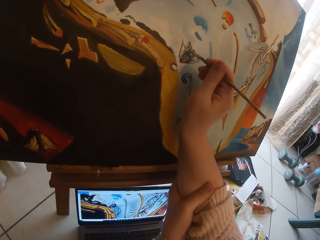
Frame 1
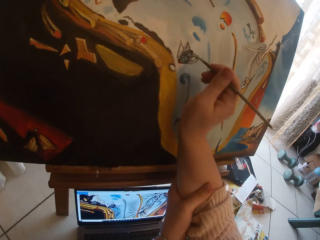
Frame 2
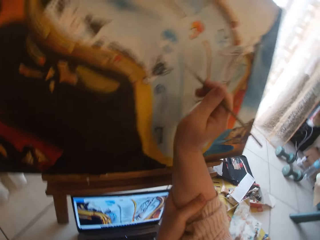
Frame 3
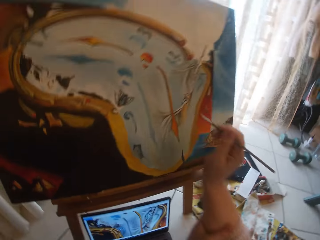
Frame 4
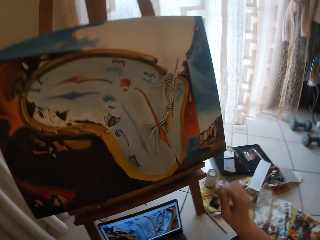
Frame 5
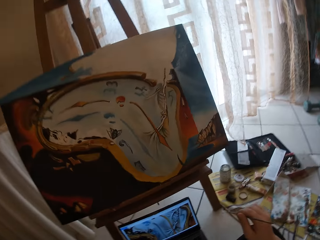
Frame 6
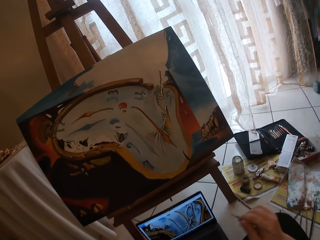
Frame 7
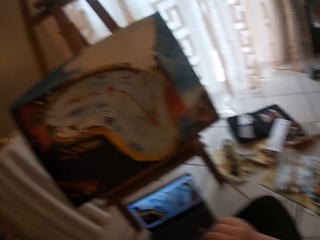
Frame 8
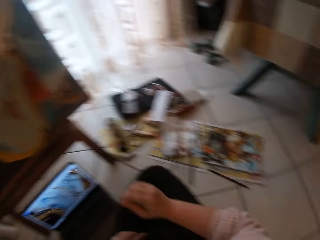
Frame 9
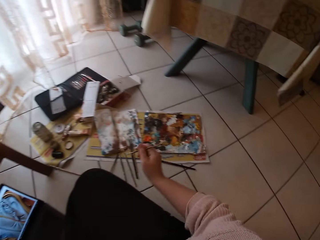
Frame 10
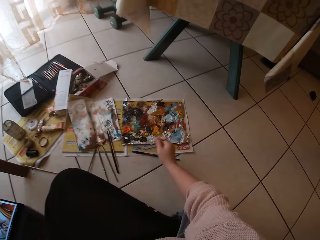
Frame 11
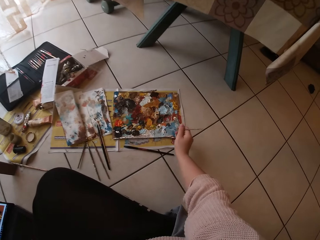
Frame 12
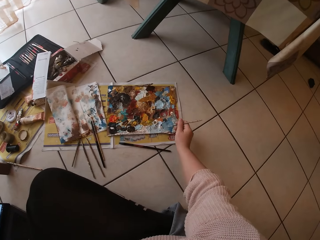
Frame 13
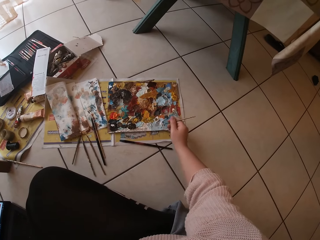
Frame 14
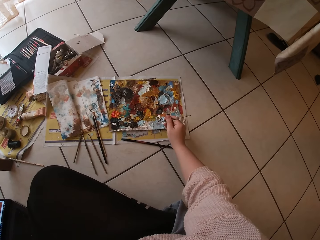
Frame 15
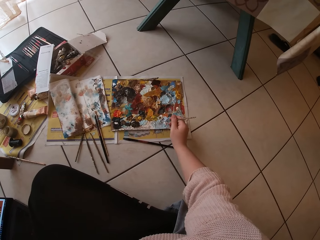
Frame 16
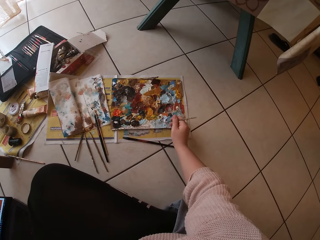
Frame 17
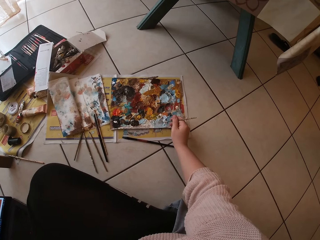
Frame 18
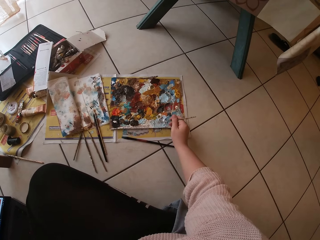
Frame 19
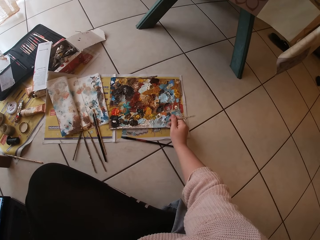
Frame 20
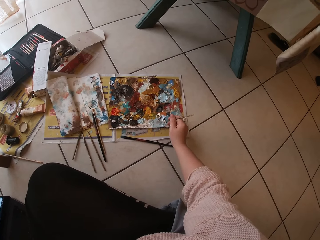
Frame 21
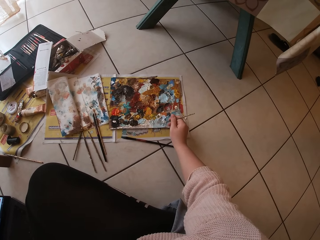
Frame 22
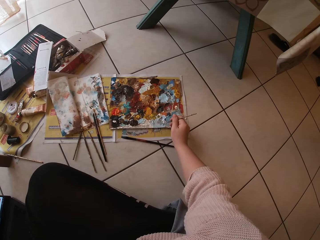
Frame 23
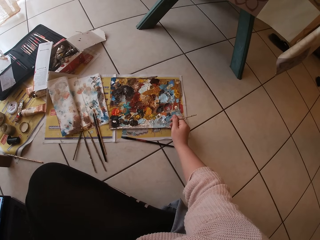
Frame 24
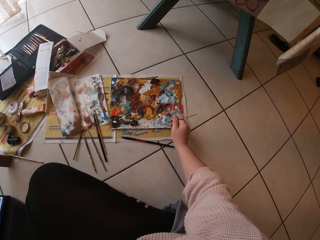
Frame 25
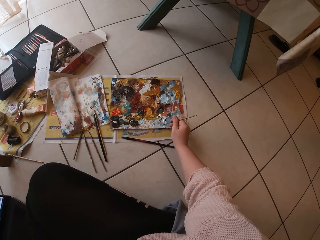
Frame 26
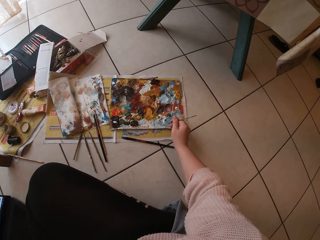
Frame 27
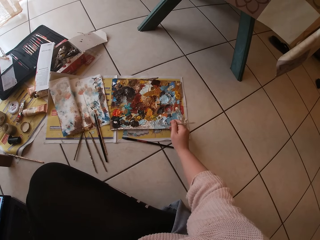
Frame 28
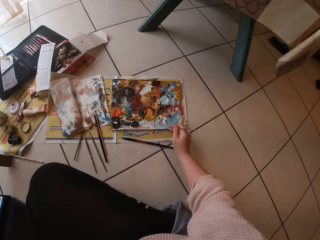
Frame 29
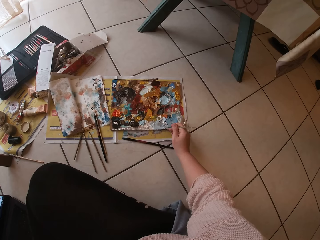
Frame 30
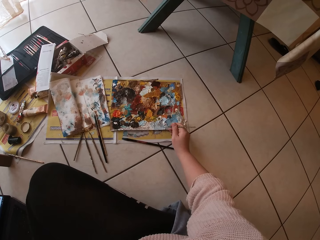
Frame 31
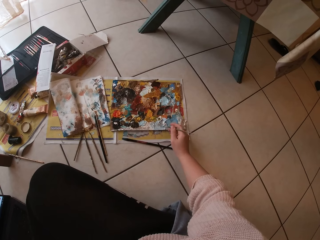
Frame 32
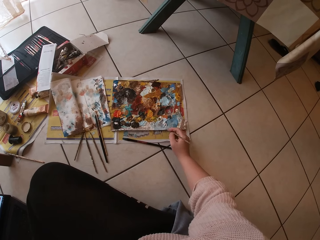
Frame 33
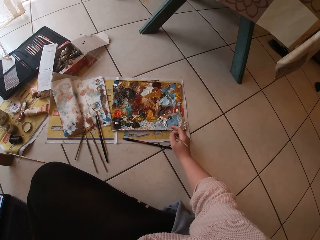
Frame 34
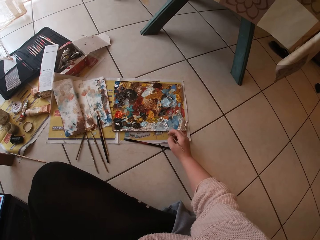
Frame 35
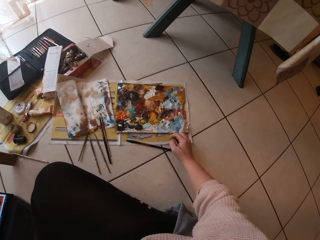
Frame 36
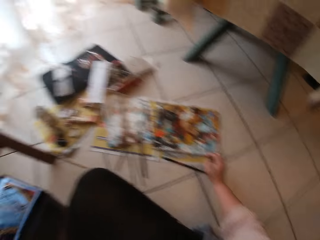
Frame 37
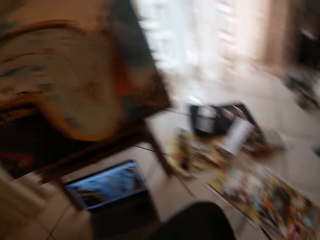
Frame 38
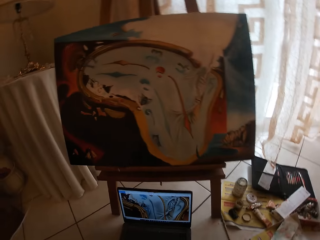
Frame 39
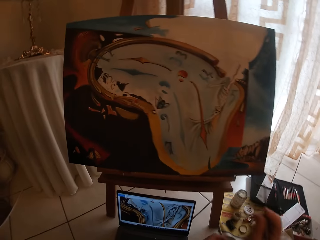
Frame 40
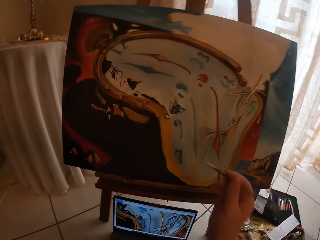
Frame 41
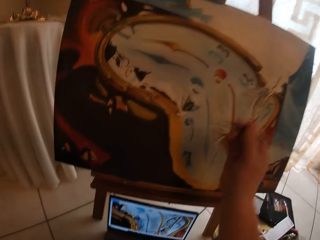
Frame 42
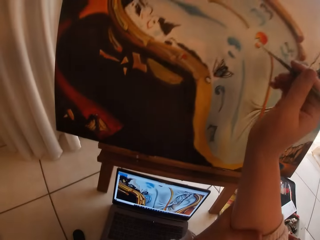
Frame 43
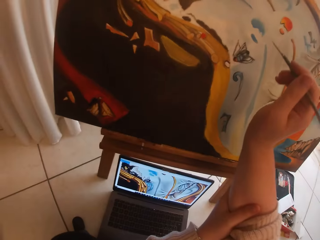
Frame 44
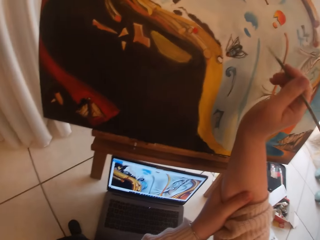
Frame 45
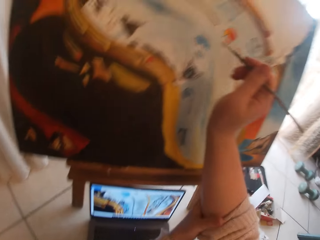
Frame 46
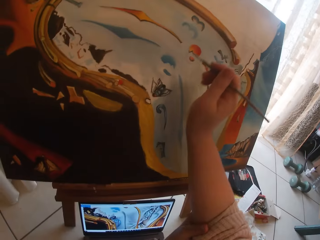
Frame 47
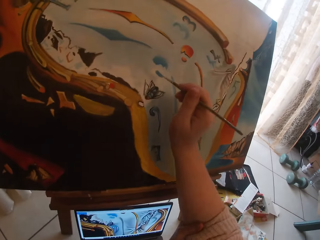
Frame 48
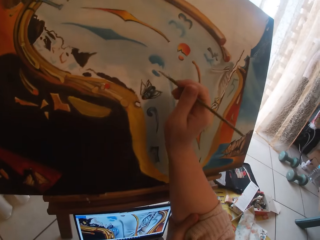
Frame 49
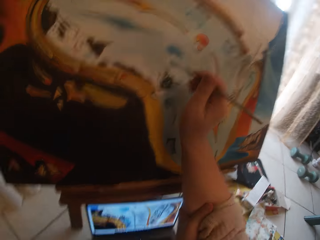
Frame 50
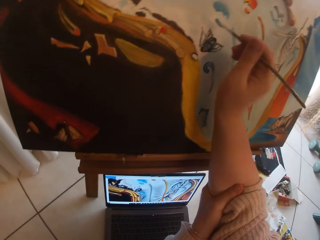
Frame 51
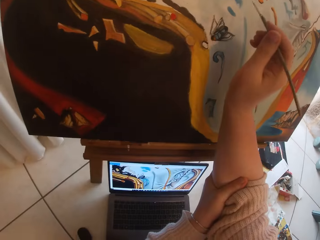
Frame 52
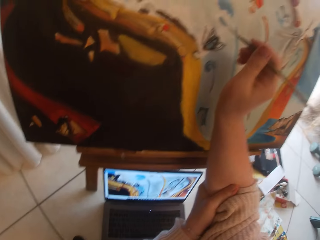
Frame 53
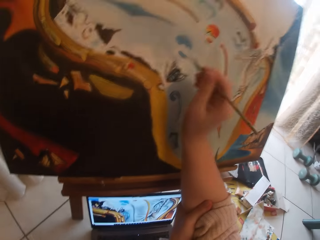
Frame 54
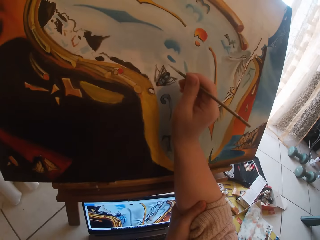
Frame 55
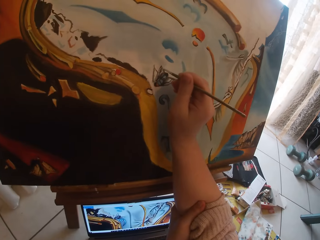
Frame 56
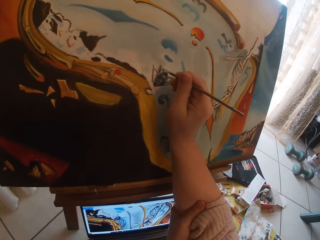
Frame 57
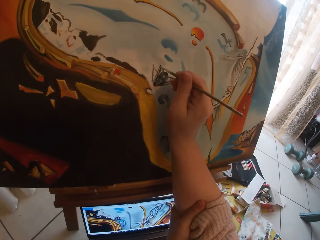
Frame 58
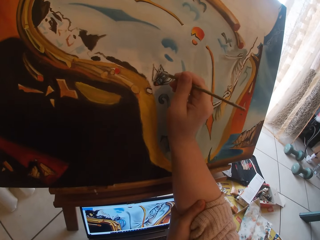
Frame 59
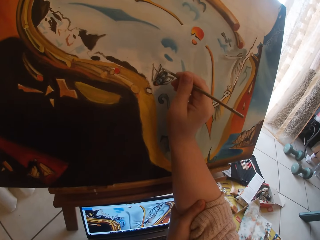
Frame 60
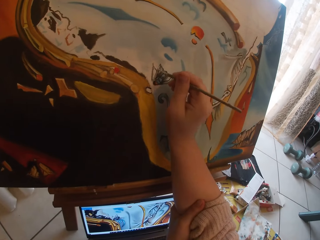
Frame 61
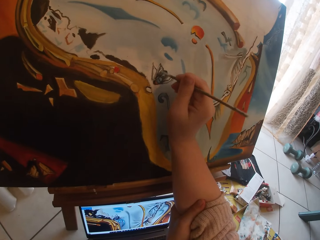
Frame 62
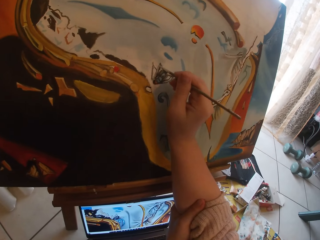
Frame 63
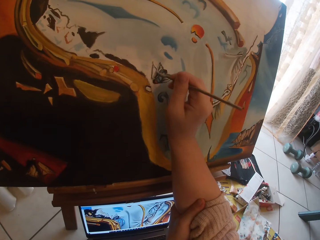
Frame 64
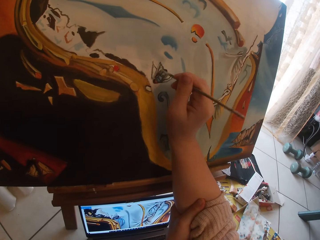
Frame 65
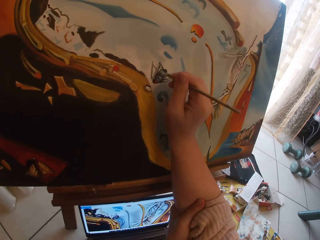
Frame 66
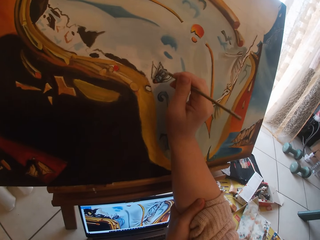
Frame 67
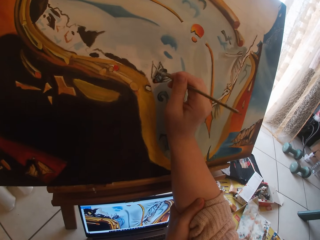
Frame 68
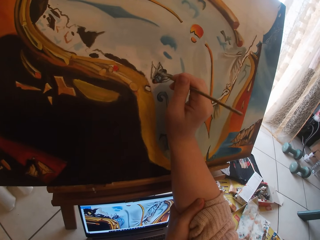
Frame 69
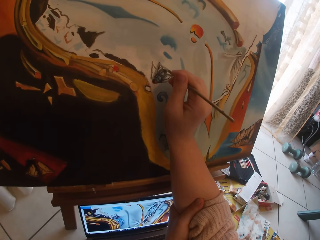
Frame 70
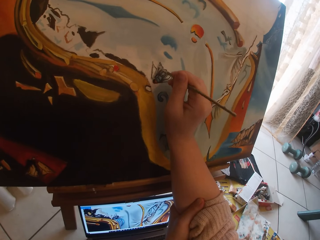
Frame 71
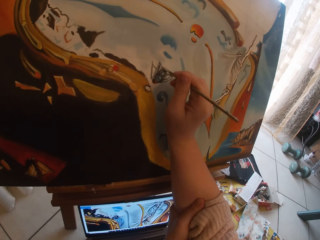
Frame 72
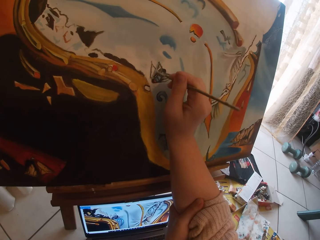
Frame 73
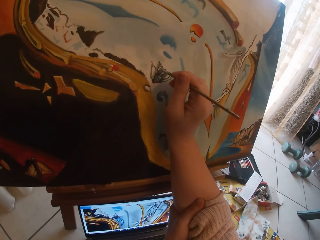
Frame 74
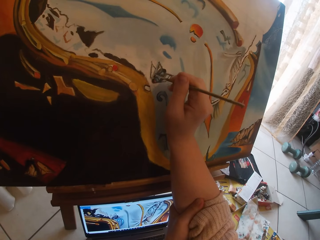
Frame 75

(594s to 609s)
The camera wearer swirls the brush on the palette. She picks art paint with the paint brush. She holds her hand. She paints the canvas.

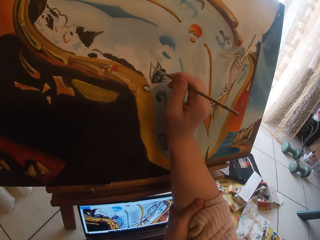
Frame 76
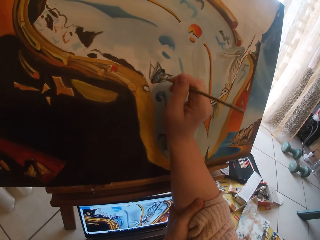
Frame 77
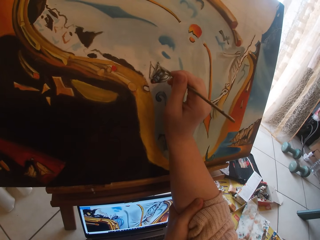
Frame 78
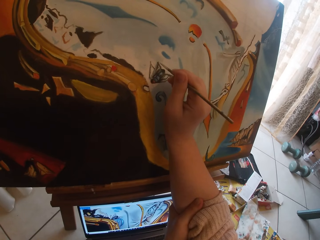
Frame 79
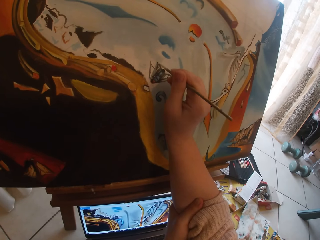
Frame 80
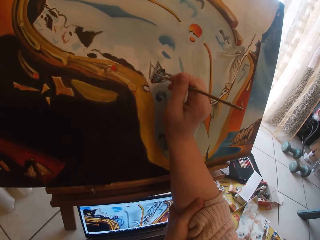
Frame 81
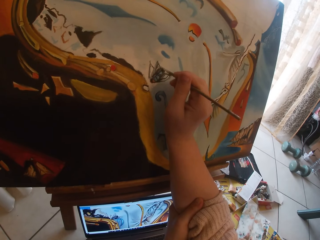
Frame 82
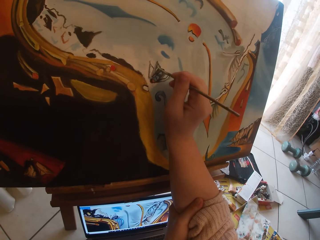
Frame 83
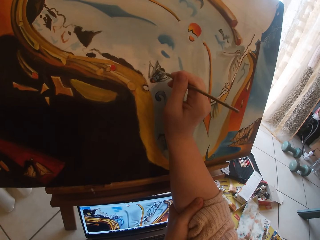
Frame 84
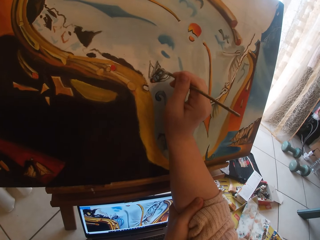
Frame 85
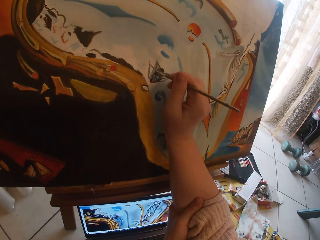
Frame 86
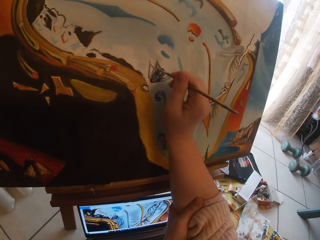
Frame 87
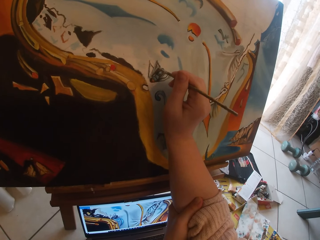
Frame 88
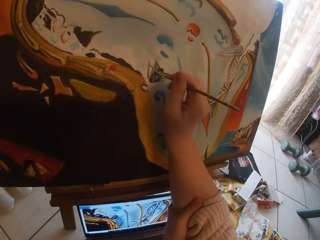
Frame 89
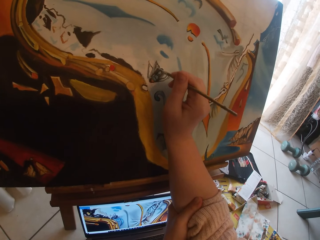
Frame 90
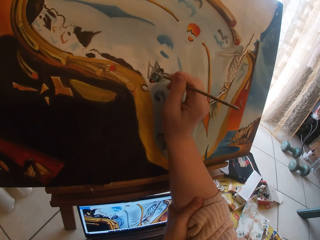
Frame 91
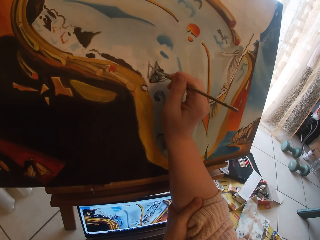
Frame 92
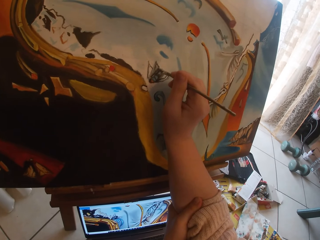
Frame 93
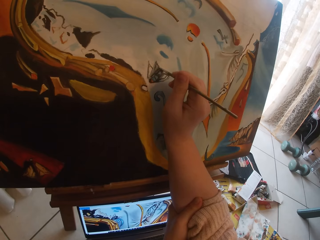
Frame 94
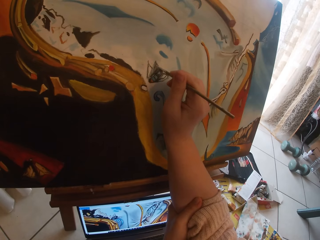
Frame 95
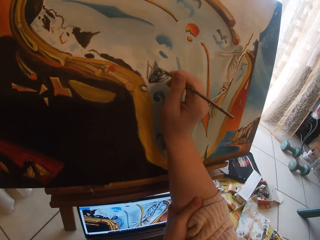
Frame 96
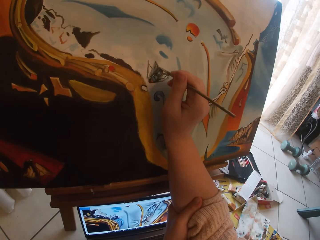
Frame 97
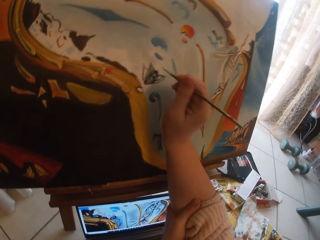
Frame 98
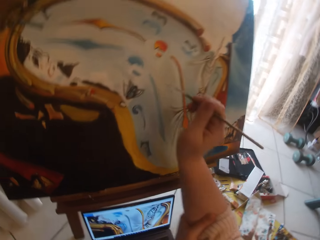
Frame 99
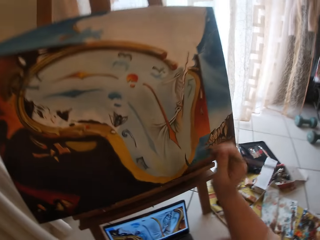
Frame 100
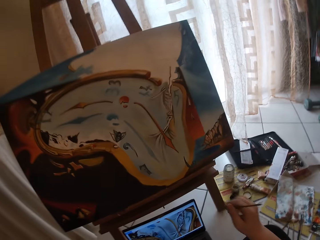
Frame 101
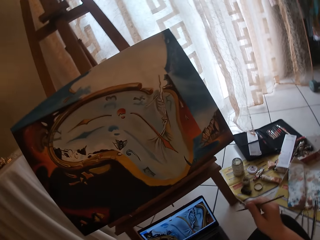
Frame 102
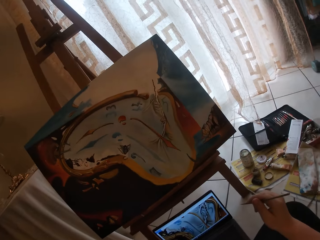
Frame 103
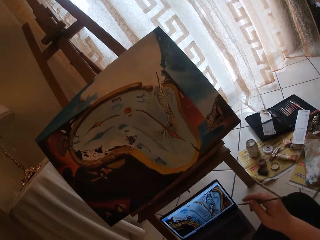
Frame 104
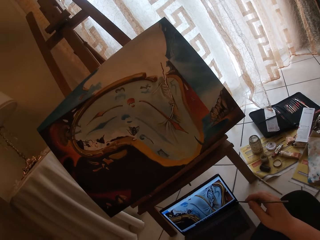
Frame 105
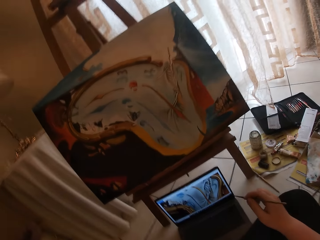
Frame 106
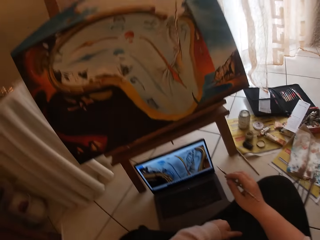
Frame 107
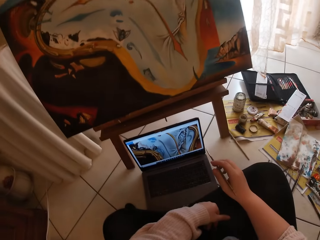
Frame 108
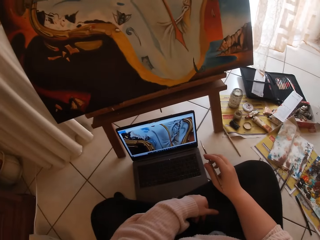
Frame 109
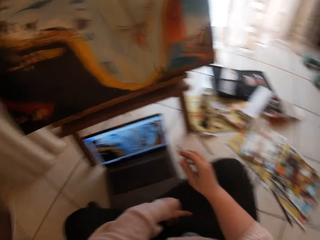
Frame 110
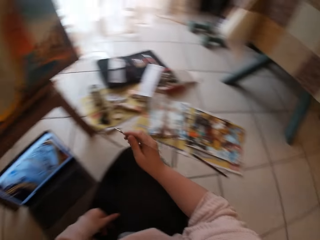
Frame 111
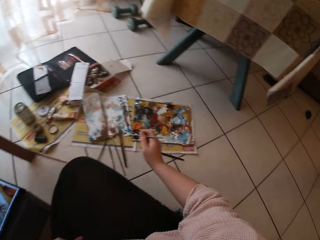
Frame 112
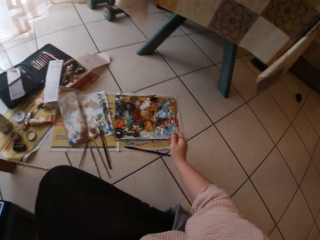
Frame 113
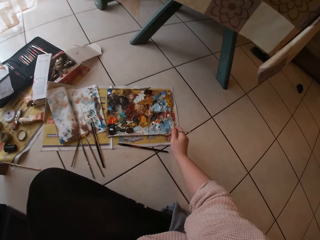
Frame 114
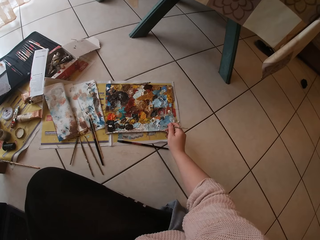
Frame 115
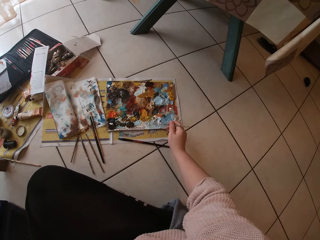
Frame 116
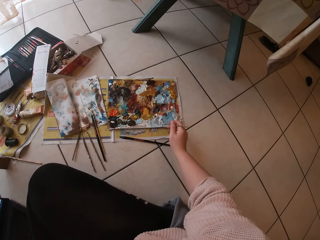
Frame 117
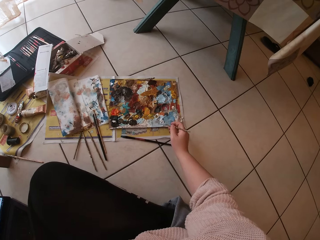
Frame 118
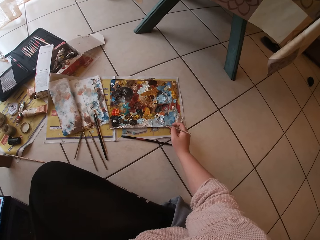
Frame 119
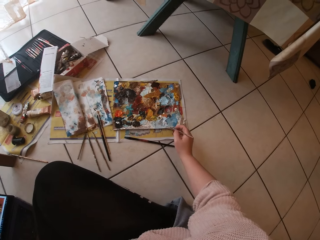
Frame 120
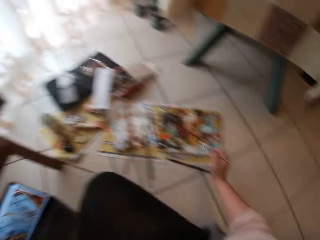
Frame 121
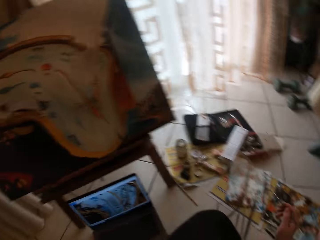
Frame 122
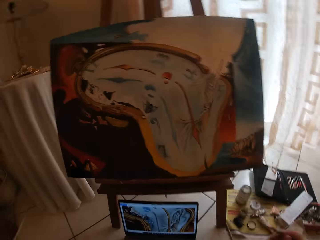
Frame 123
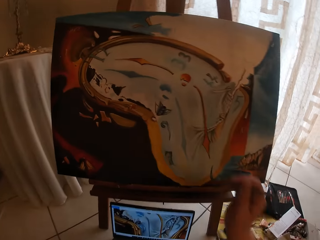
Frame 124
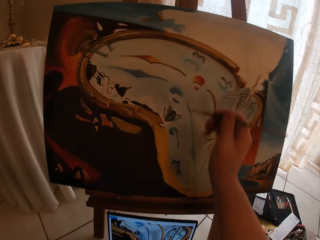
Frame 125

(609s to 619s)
The camera wearer looks at the picture on the laptop. They pick art paint with the paint brush. They swirl the brush on the palette.
